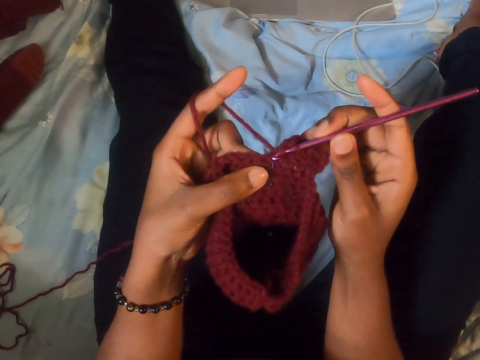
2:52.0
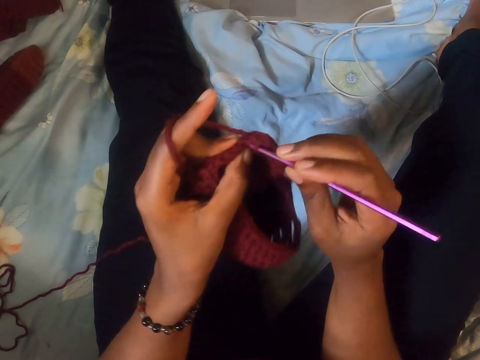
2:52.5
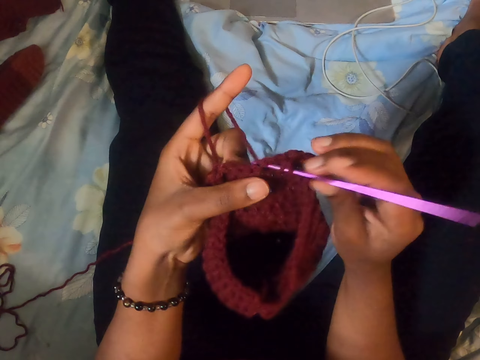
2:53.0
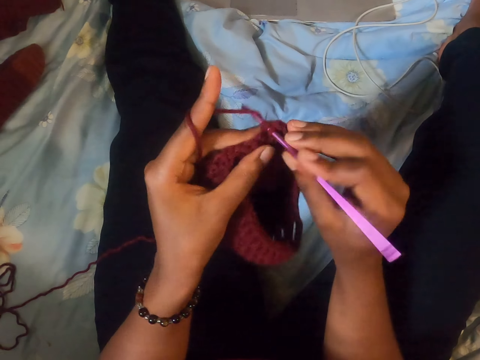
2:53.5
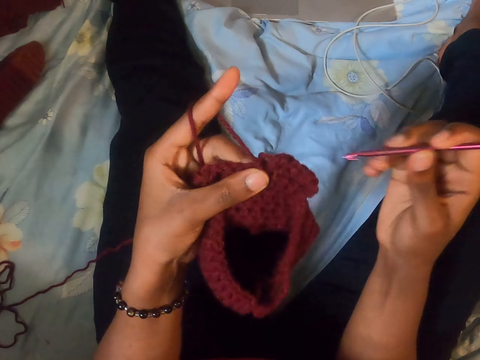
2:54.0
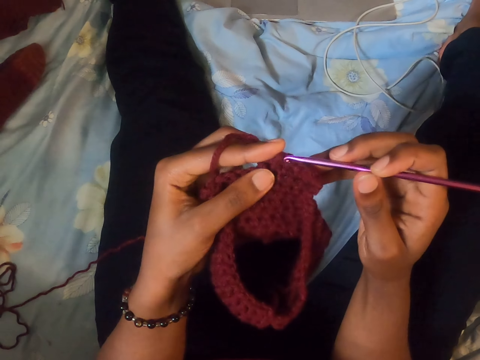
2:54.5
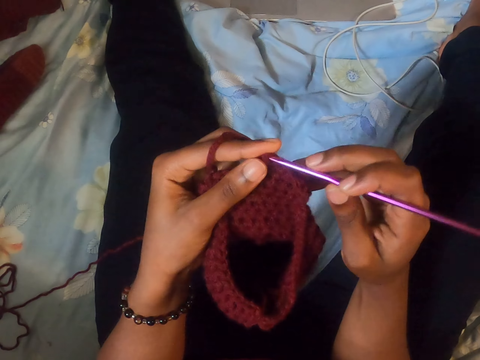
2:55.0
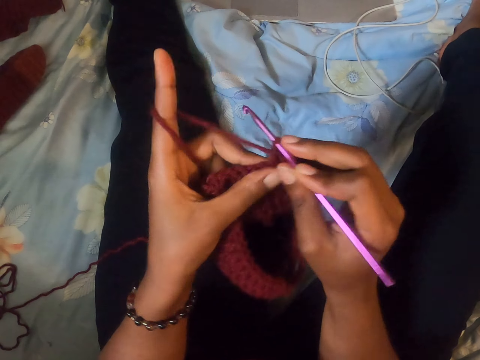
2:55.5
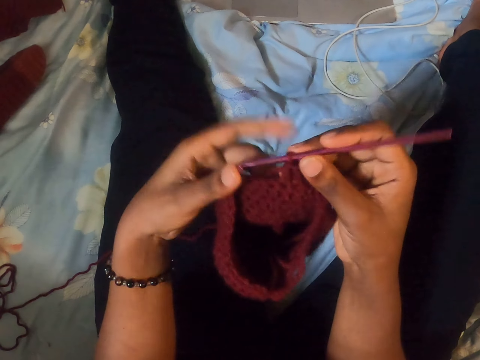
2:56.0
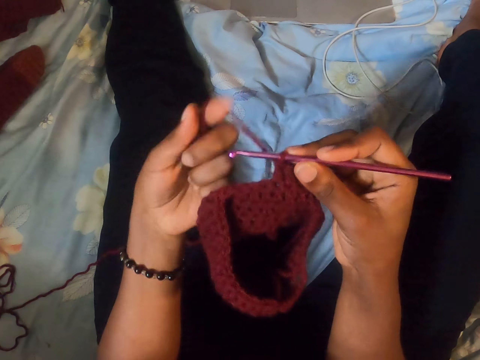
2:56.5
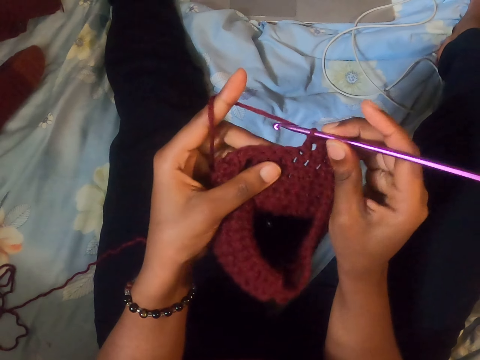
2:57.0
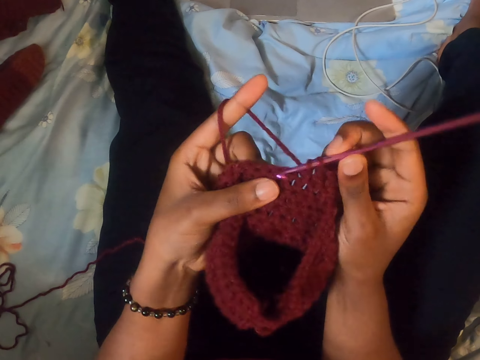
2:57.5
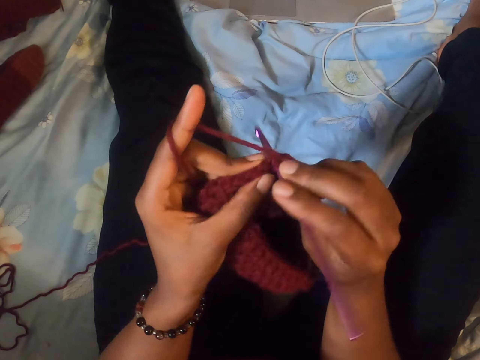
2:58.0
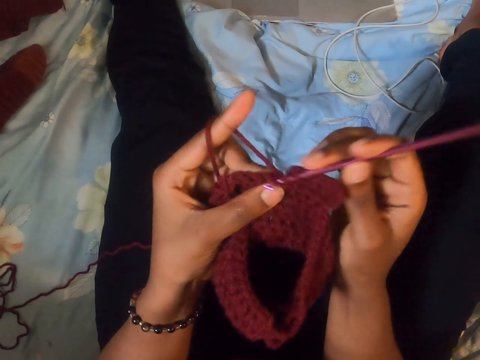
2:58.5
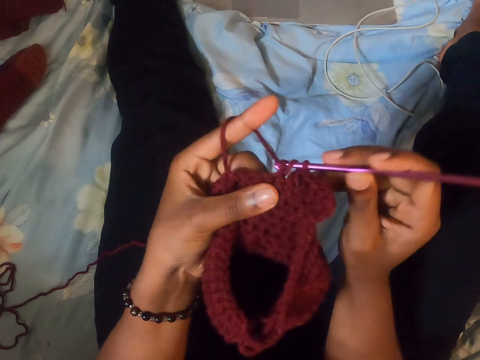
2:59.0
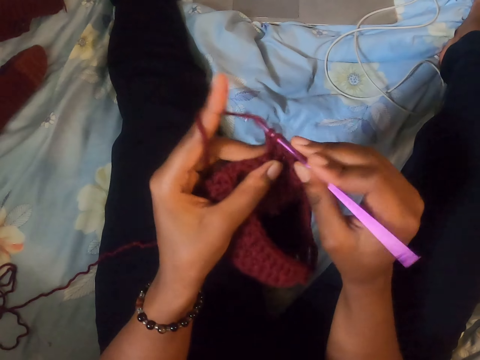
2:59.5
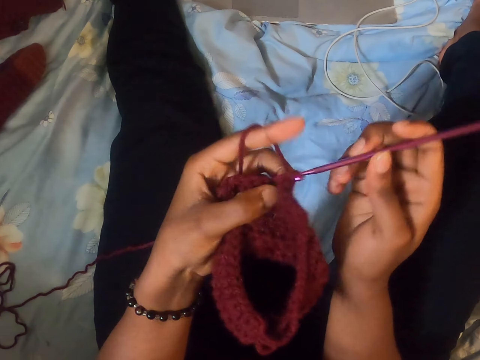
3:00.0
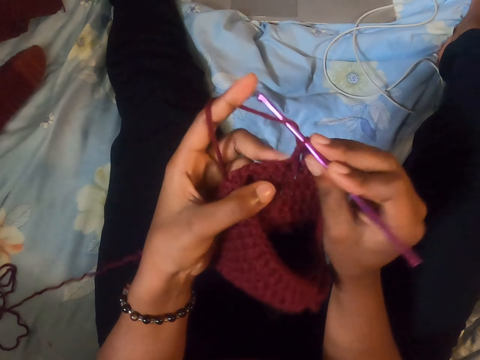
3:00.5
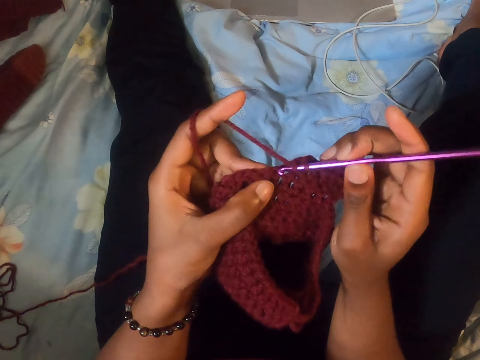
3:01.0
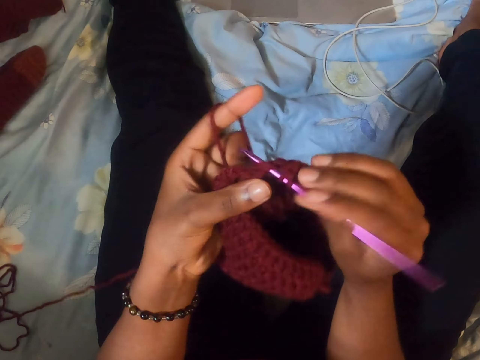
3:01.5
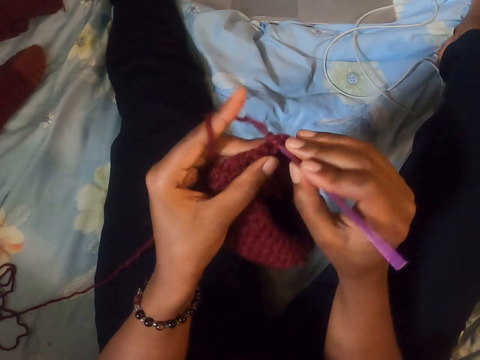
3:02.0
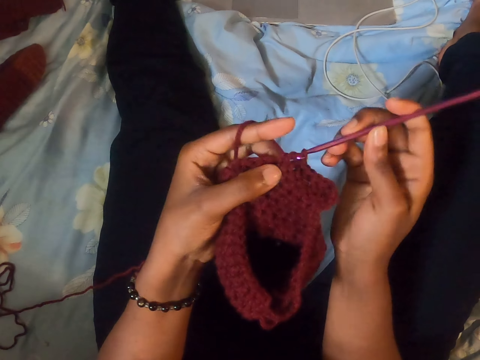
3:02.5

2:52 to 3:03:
The camera wearer sews with a needle.

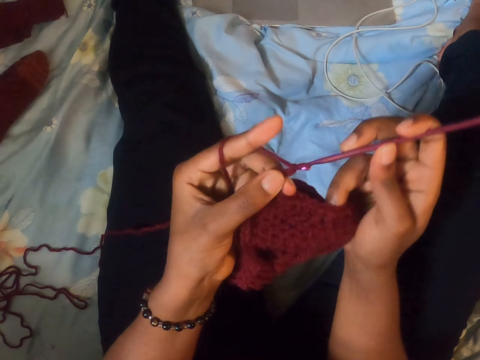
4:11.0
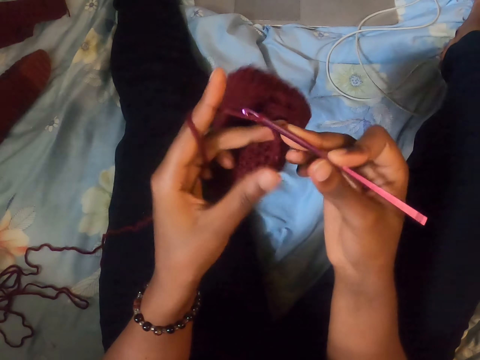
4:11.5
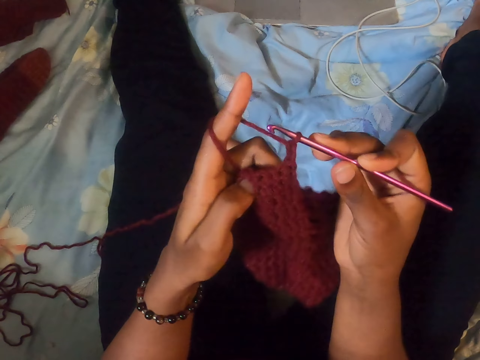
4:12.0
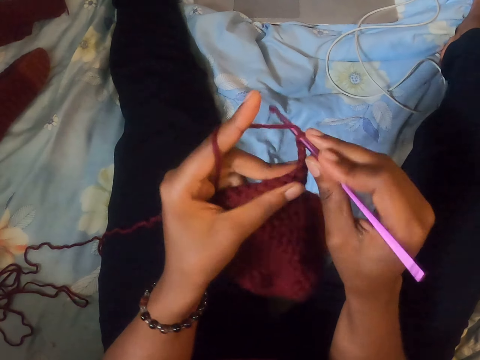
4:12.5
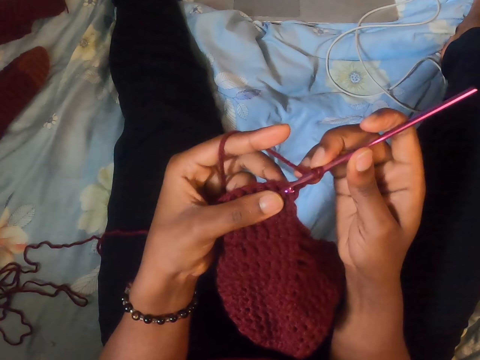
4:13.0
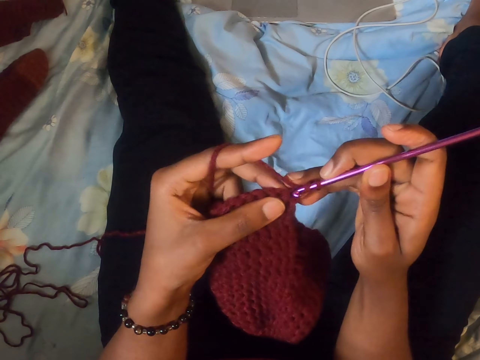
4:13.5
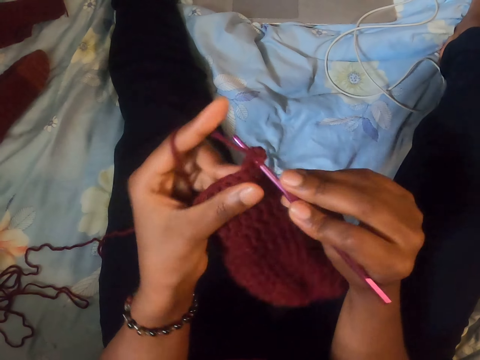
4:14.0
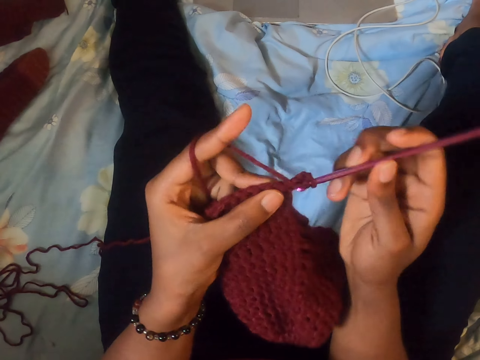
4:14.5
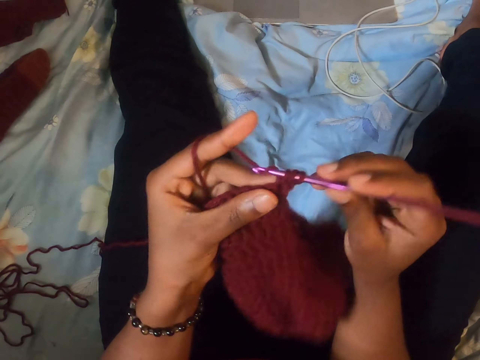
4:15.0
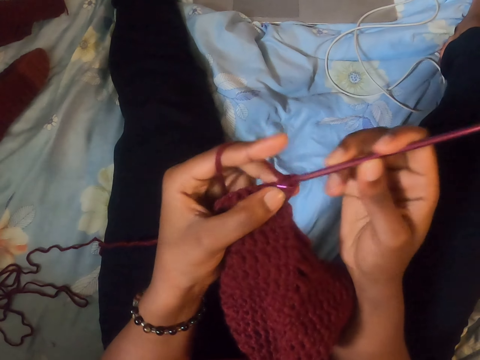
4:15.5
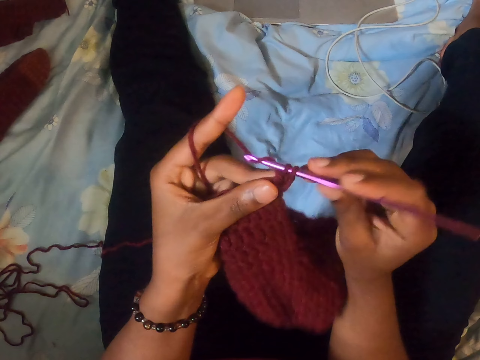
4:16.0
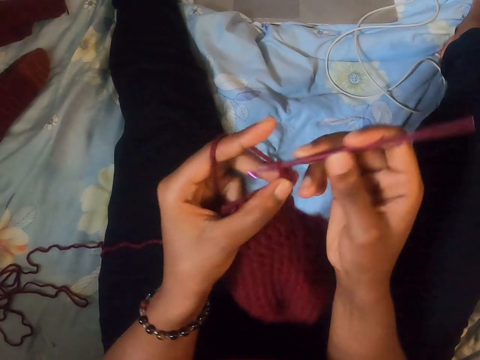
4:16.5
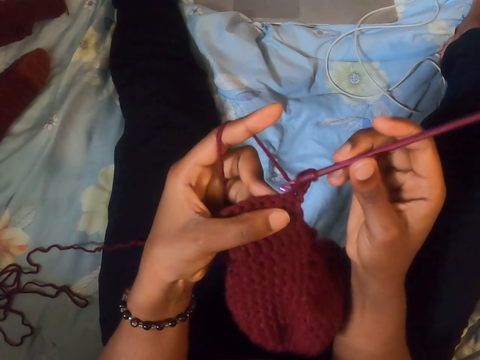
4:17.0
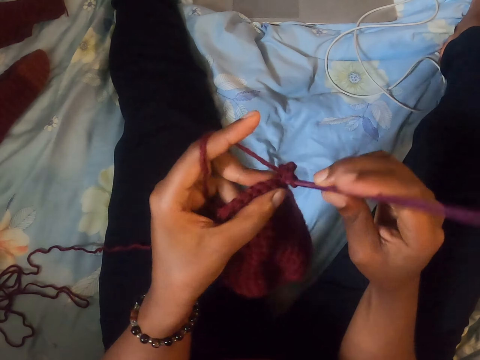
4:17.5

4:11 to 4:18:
The camera wearer sews with a needle.

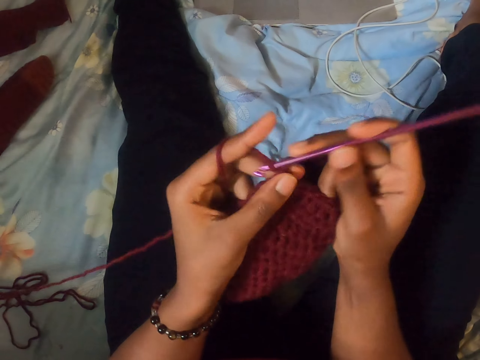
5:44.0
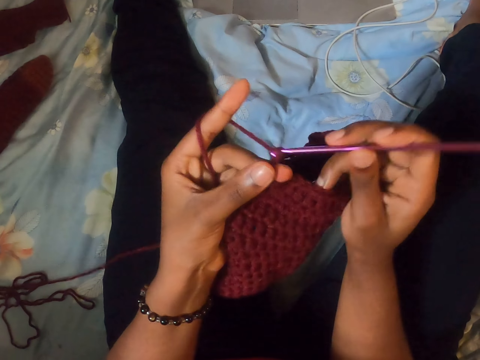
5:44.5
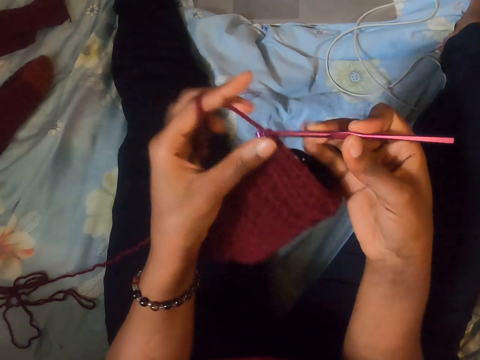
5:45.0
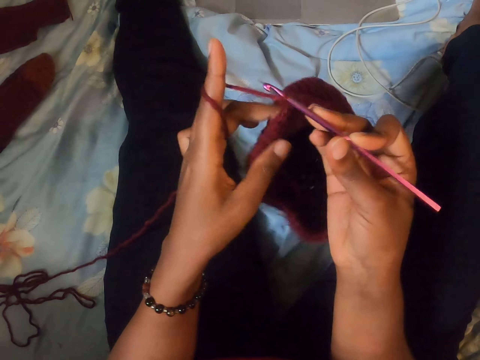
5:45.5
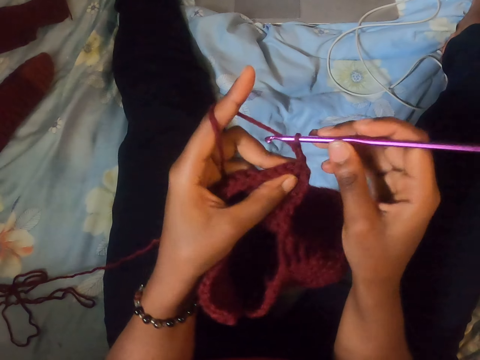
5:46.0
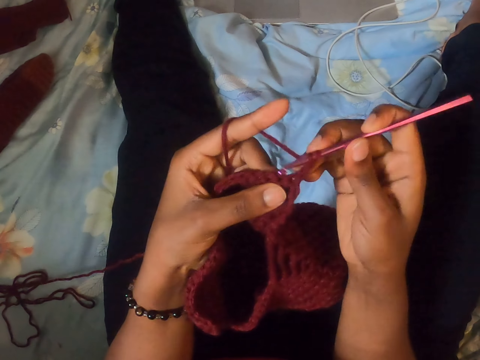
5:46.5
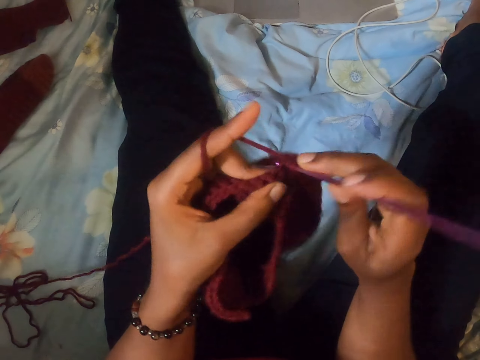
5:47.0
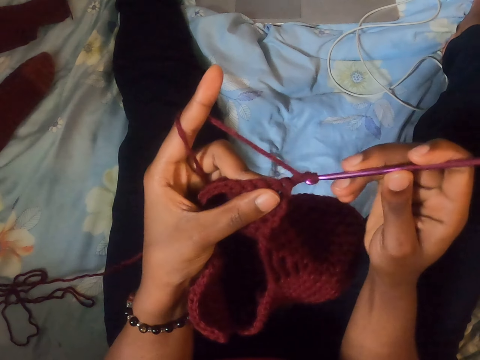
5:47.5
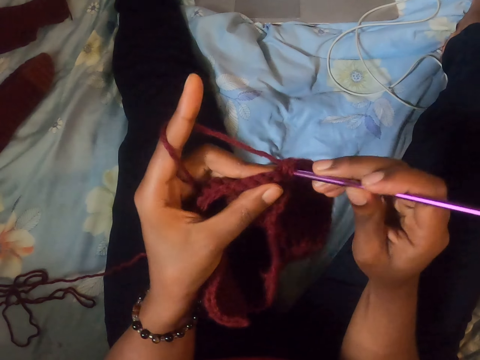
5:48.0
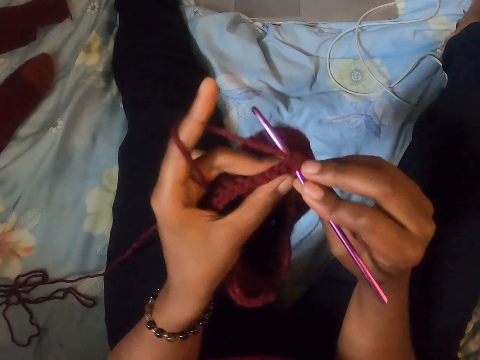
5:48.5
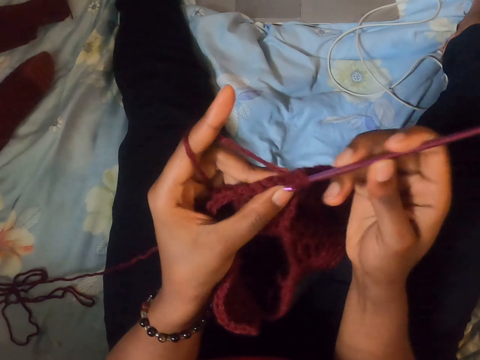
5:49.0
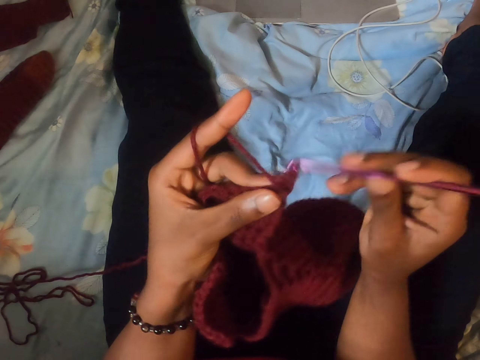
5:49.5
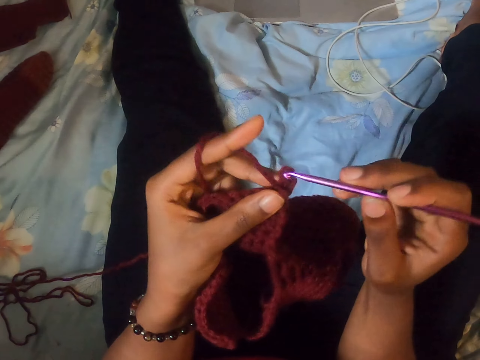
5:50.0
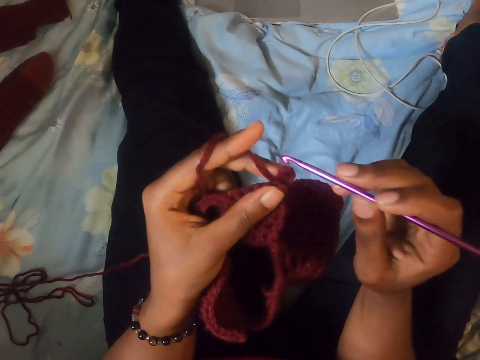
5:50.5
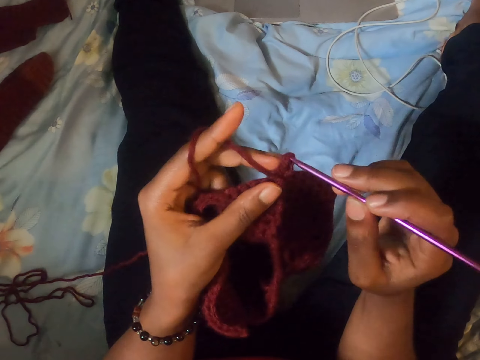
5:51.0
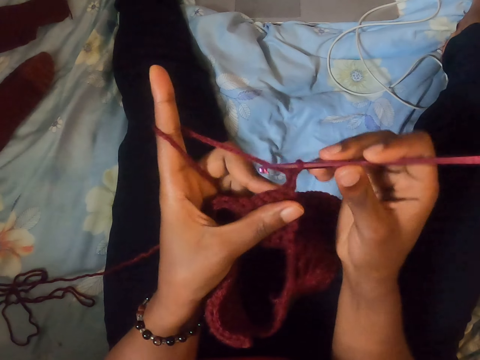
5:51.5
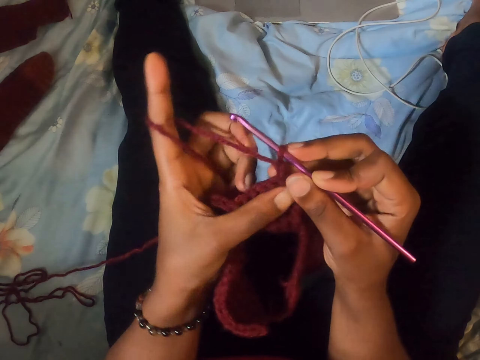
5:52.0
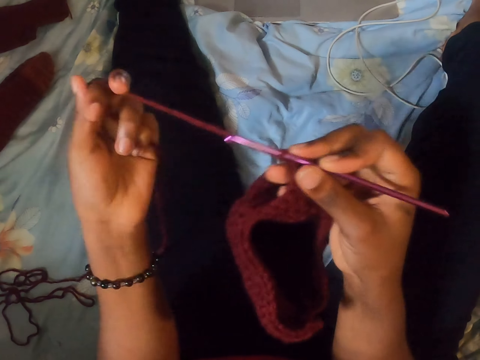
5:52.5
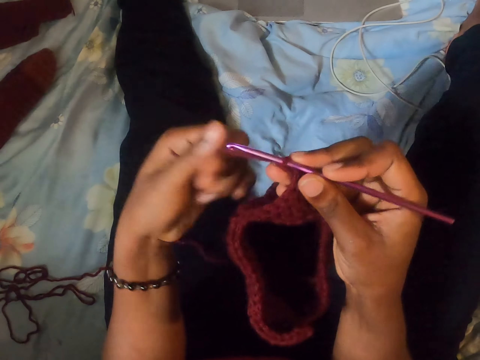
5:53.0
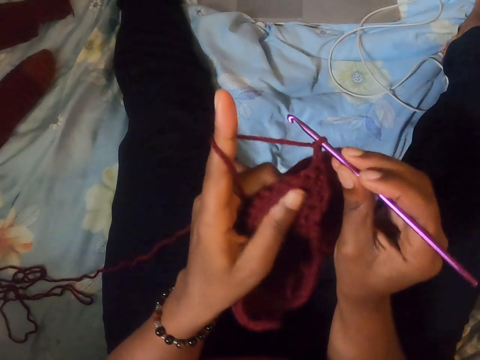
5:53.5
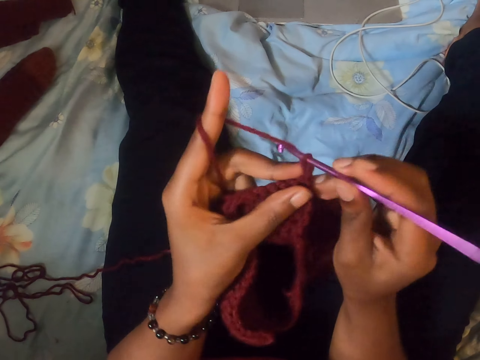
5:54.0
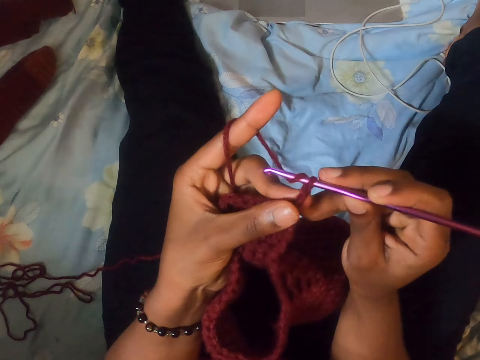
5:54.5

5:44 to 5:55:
The camera wearer turns the crocheted yarn or fabric on her left hand. She crochets the yarn with the crochet hook in her right hand. She lifts the crochet from the fabric. She inserts the crochet hook into the crocheted yarn with her right hand. She crochets the yarn with the crochet hook in her right hand. She adjusts the yarn or thread with her left hand. She winds the thread on the finger. She crochets the yarn with the crochet hook in her right hand. She holds the fabric.
